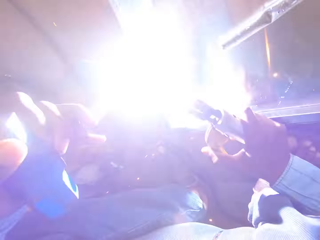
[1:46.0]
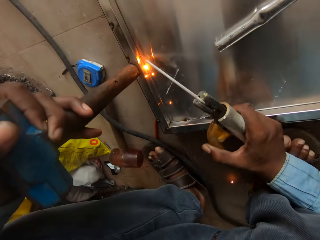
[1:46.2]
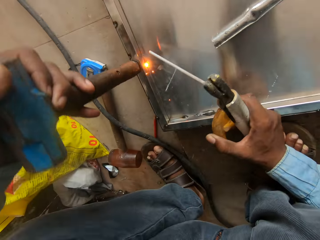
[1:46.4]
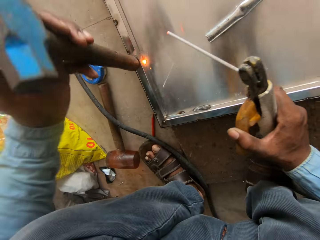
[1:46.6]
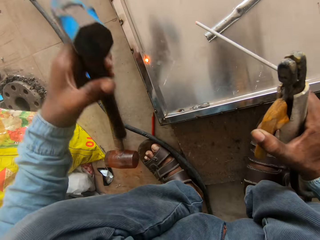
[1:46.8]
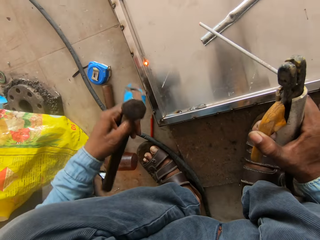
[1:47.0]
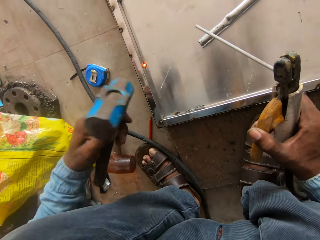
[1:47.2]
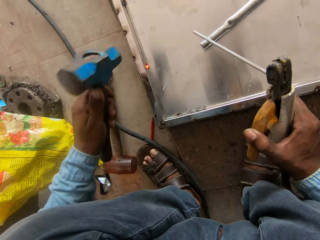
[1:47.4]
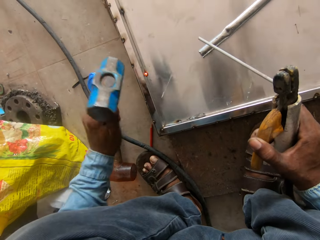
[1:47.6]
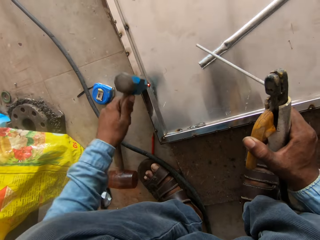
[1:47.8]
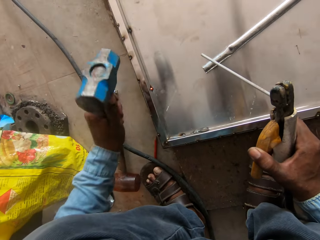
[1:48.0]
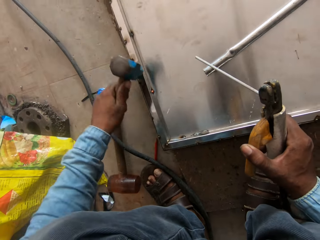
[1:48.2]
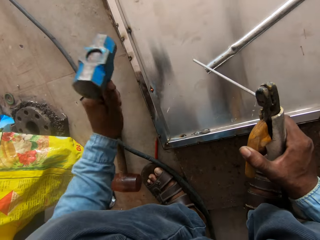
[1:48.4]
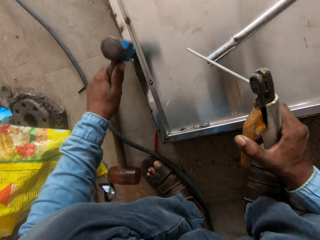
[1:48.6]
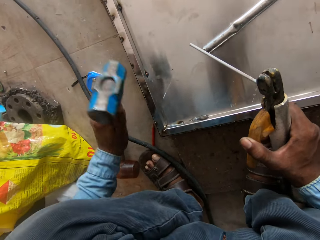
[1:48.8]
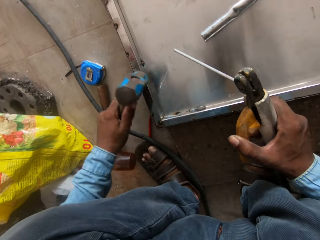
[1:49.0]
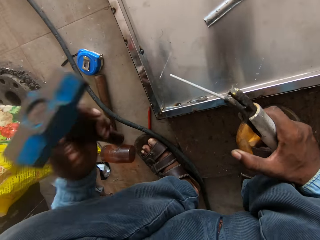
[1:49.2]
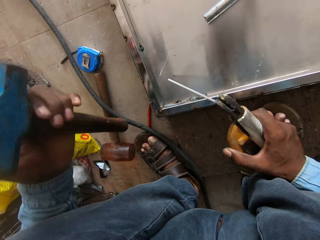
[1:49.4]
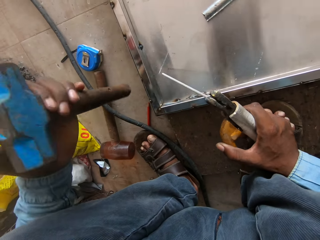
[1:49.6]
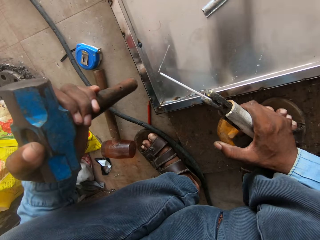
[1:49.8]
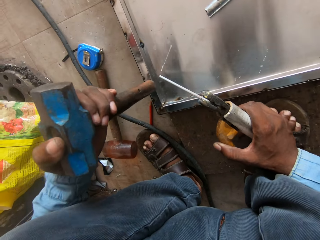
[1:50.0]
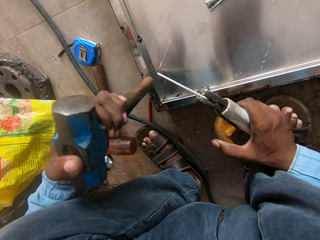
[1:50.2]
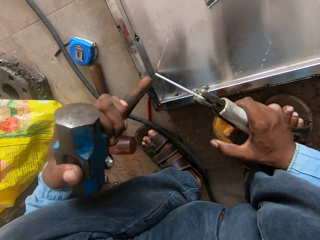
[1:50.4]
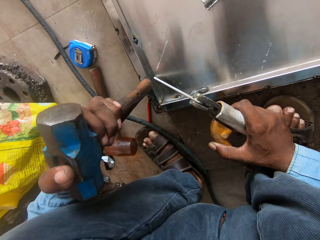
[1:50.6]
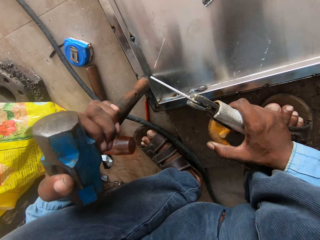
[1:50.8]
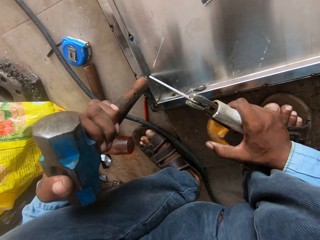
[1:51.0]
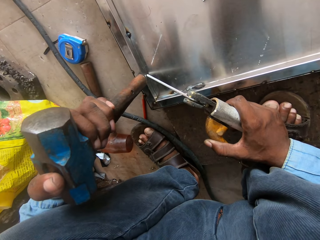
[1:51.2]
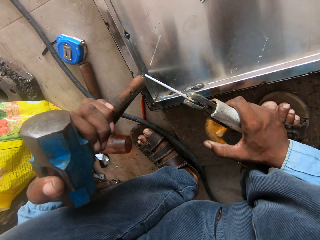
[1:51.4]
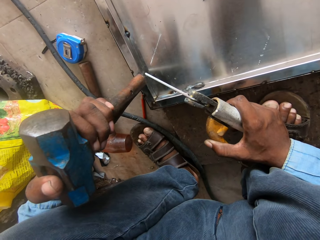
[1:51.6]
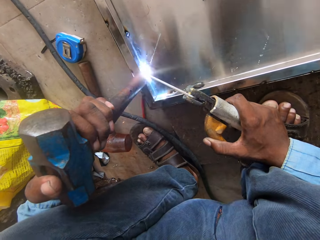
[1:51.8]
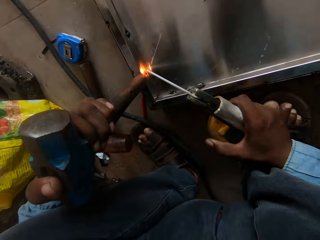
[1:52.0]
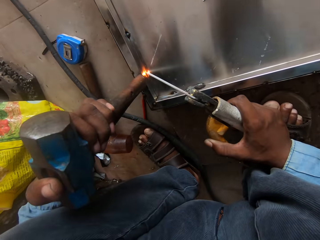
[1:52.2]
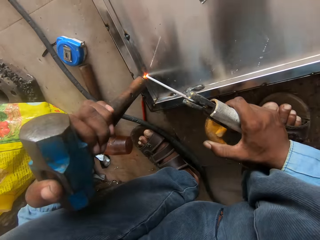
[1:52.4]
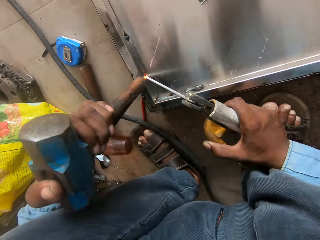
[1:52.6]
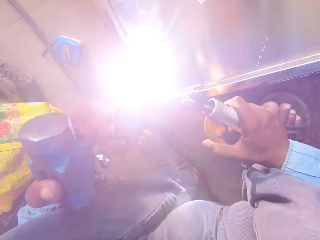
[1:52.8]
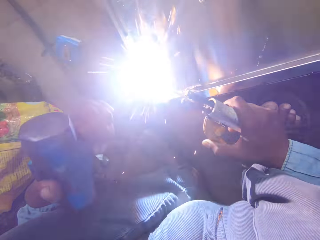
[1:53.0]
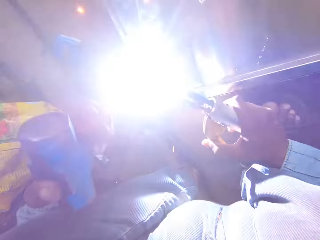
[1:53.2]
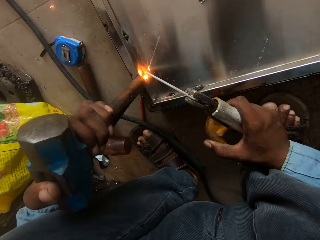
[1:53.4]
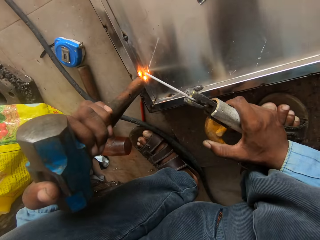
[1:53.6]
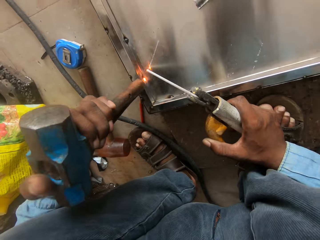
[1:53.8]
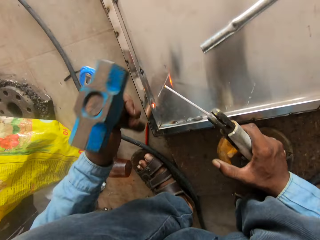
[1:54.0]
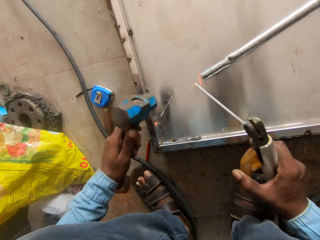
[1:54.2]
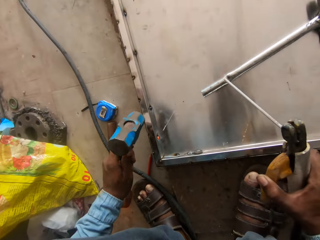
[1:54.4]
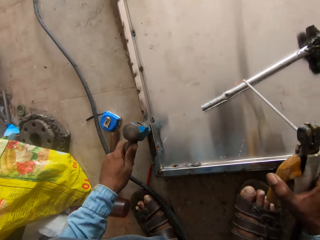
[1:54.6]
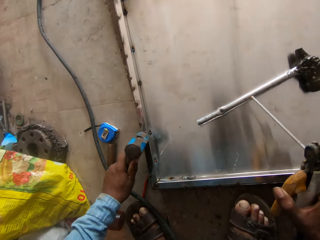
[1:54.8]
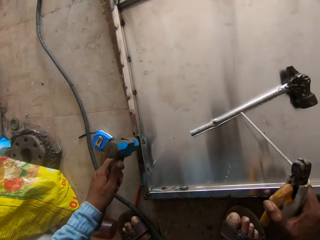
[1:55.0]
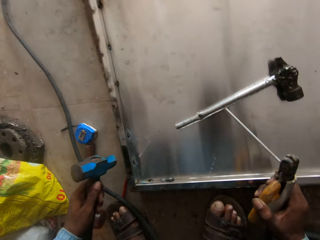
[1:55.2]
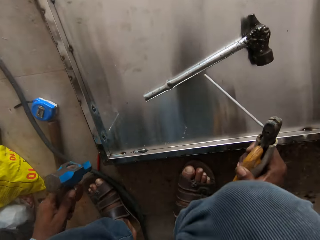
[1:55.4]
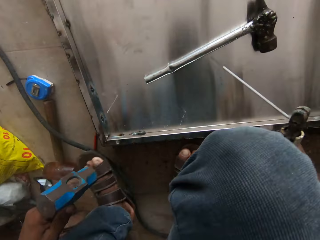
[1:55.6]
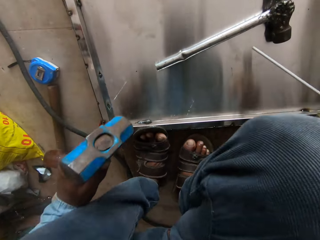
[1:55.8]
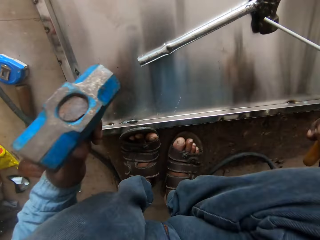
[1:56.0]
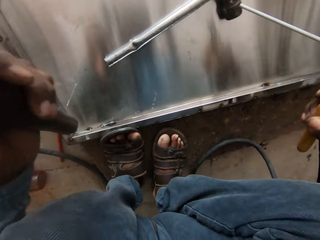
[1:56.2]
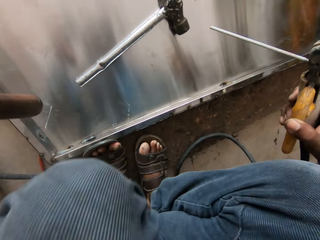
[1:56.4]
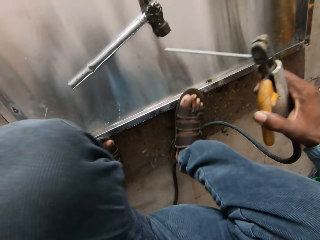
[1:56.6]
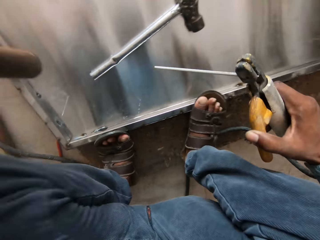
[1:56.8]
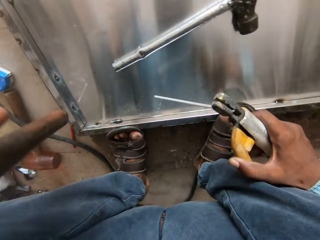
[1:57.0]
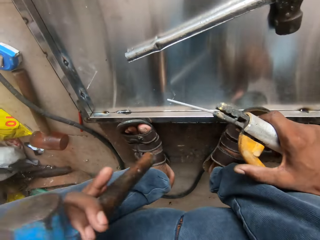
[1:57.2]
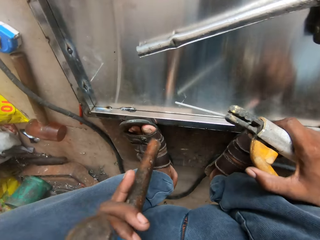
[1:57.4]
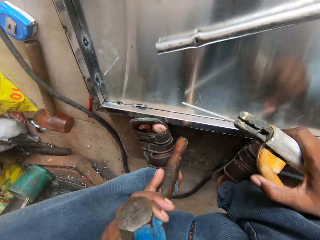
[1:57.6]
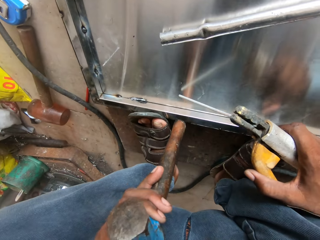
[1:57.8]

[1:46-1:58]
The camera wearer hammers the metal. They weld a metal bar. They hammer the metal.

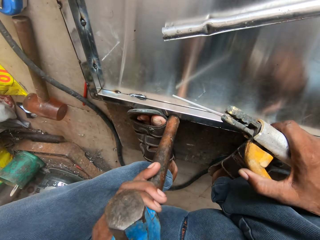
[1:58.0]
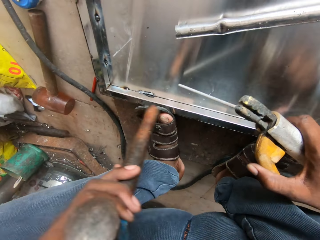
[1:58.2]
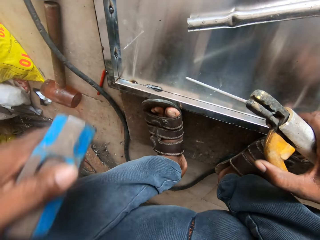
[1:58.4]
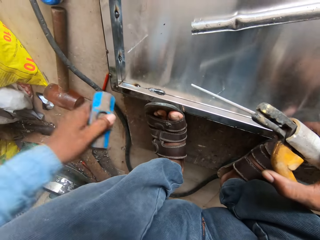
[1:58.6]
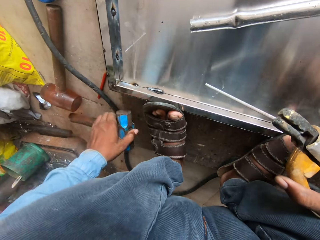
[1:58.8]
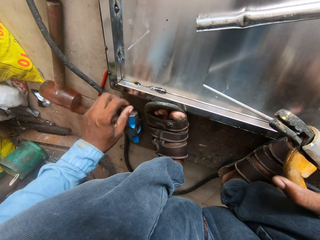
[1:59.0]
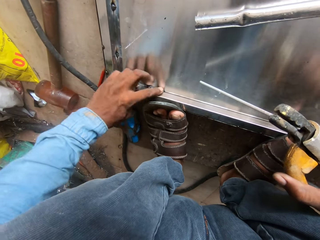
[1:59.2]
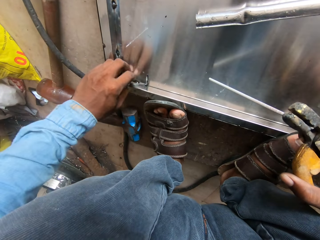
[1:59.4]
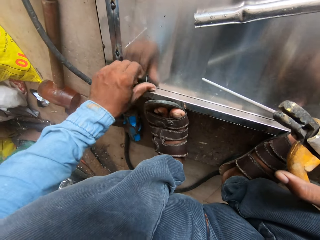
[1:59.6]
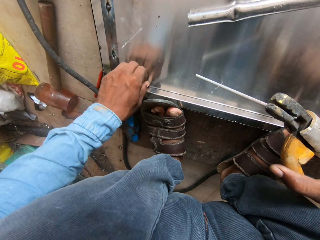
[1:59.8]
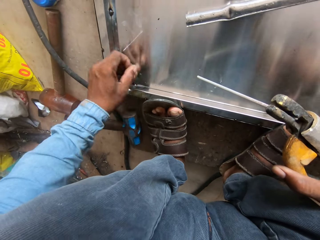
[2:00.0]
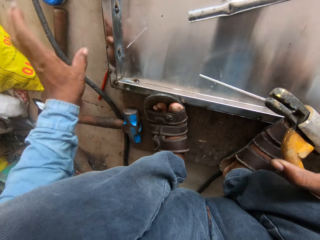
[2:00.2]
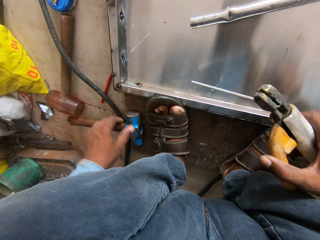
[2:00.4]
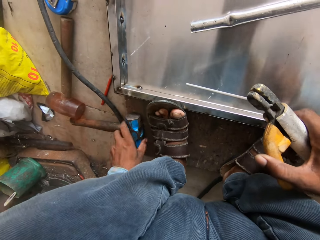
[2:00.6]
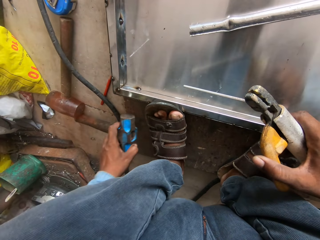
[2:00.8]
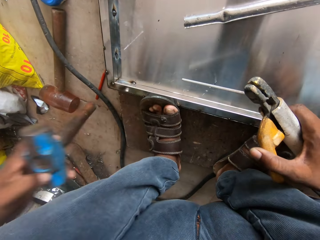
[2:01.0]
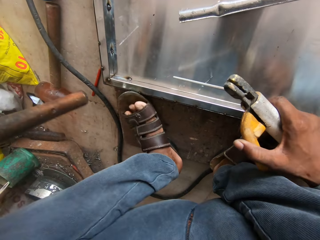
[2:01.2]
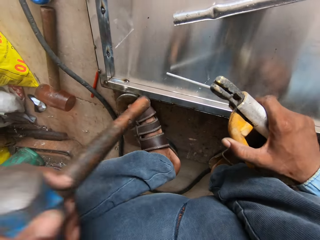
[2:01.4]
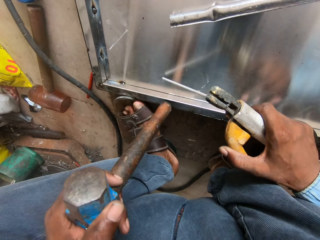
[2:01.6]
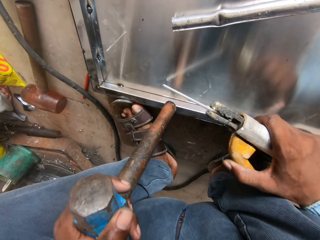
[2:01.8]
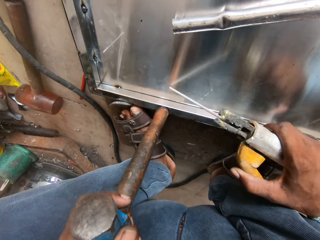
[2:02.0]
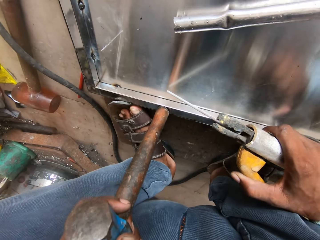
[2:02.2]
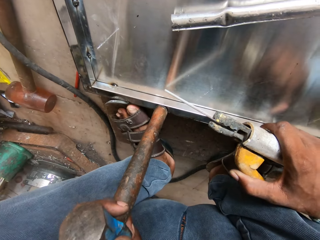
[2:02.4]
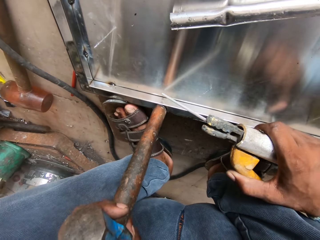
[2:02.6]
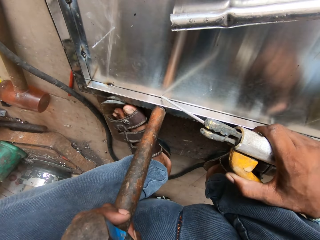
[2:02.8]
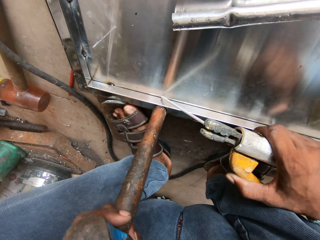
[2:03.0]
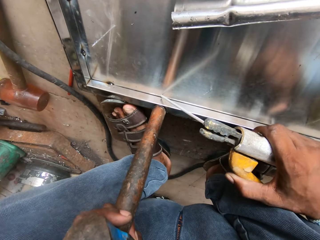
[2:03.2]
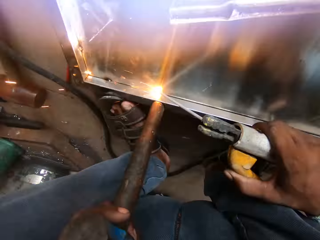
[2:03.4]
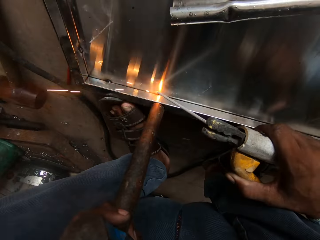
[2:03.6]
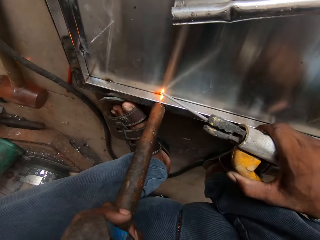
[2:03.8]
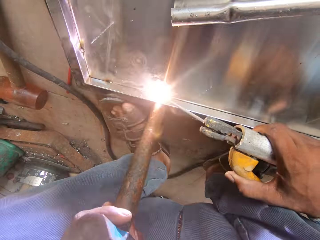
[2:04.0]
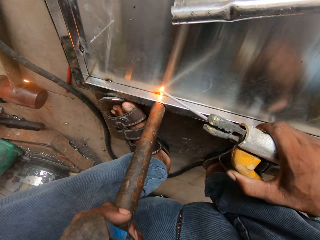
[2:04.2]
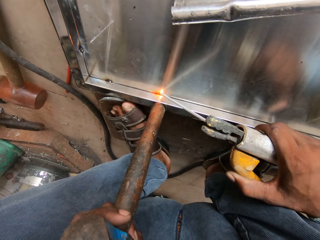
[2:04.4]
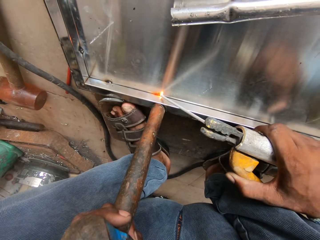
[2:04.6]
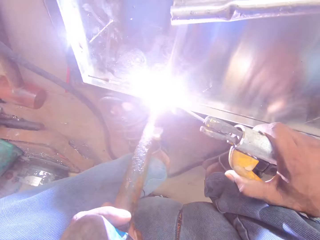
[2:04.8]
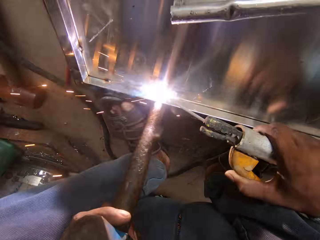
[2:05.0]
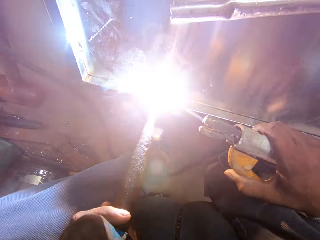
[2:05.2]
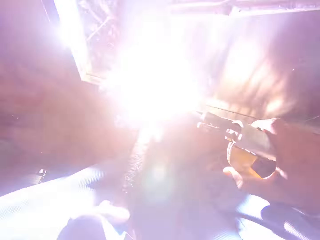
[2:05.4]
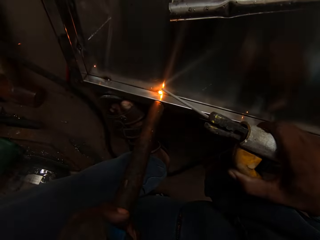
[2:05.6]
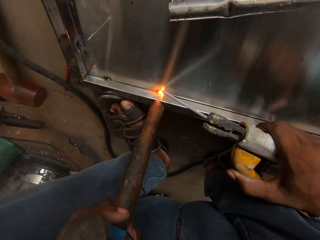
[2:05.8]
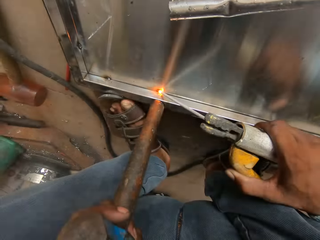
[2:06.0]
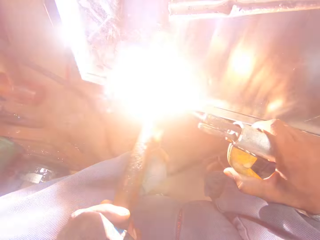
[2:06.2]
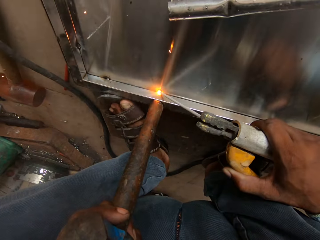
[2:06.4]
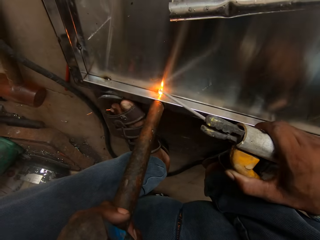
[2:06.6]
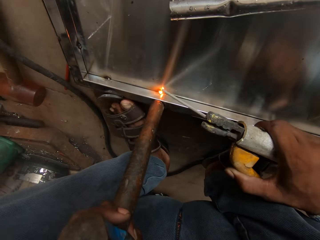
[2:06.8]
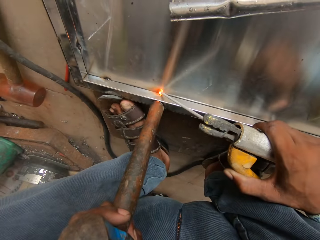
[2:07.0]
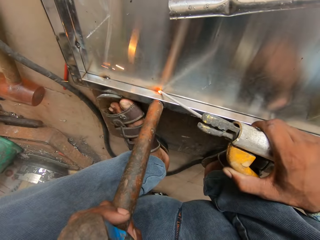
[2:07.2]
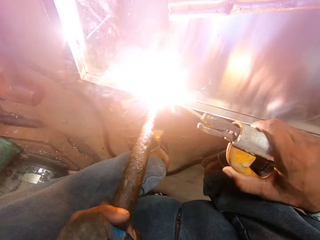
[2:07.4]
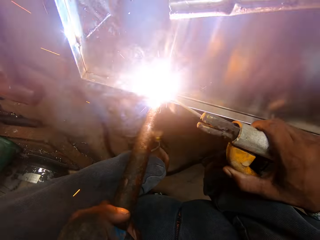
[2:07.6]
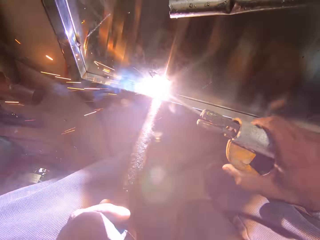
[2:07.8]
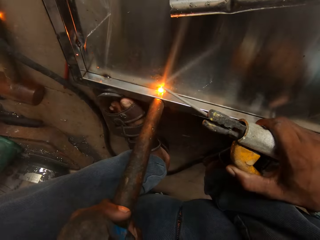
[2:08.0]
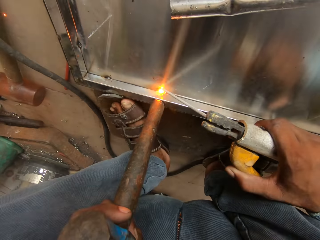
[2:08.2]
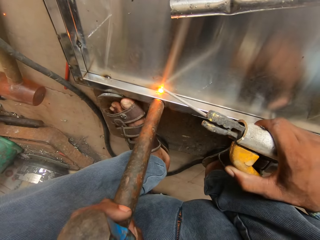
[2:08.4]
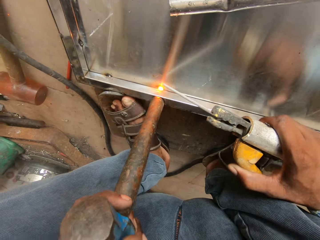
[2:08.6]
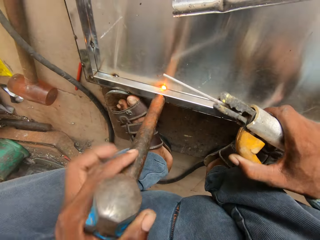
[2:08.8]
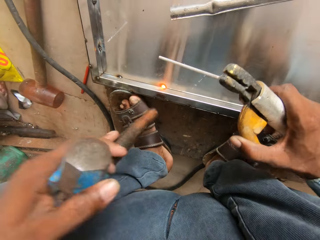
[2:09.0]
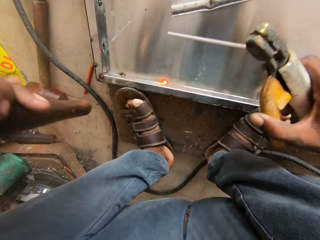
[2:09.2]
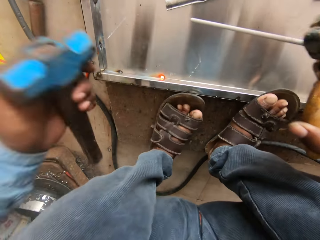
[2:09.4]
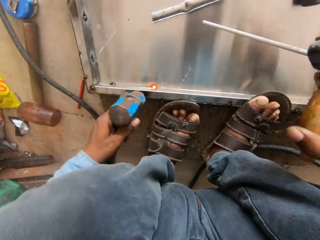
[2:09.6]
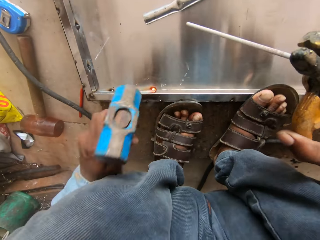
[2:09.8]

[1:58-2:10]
The camera wearer puts the hammer on the floor. They hold the hammer. They weld a metal bar.
